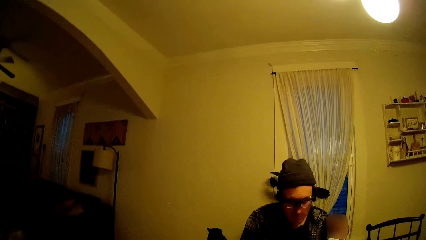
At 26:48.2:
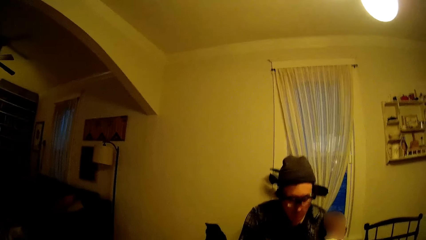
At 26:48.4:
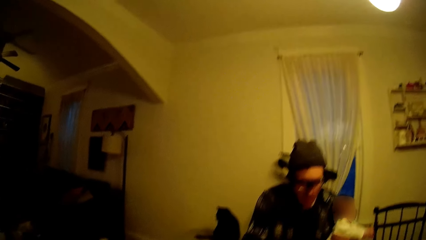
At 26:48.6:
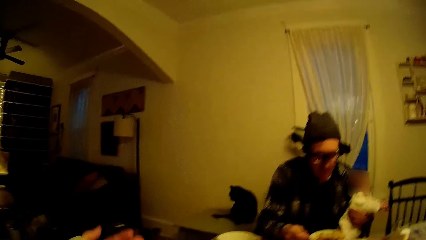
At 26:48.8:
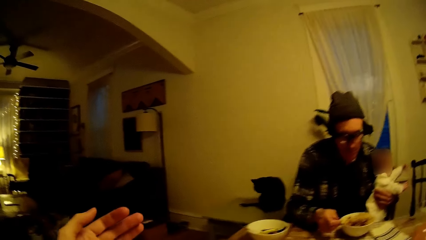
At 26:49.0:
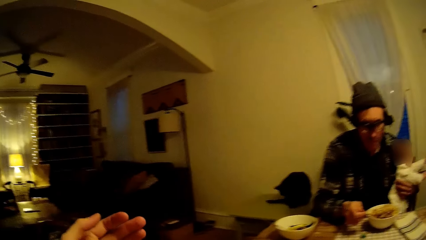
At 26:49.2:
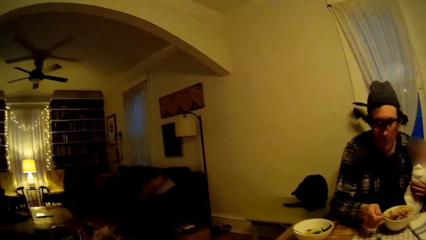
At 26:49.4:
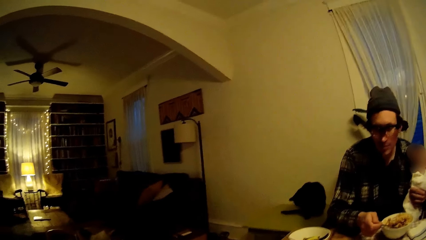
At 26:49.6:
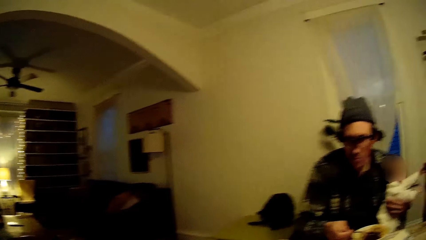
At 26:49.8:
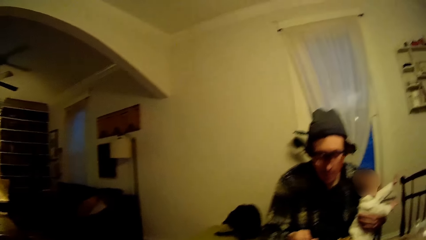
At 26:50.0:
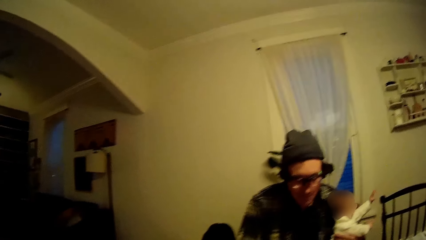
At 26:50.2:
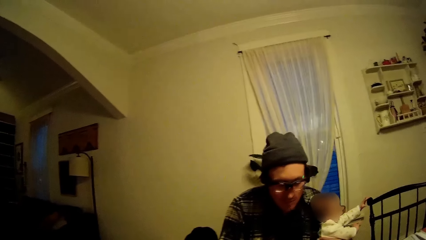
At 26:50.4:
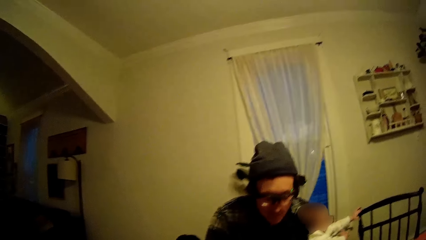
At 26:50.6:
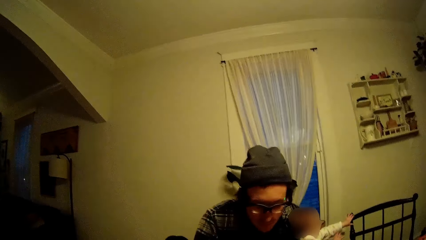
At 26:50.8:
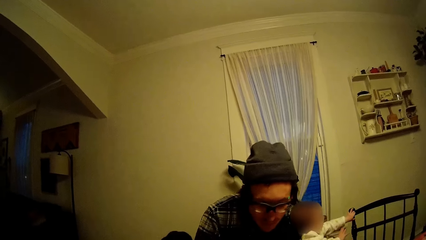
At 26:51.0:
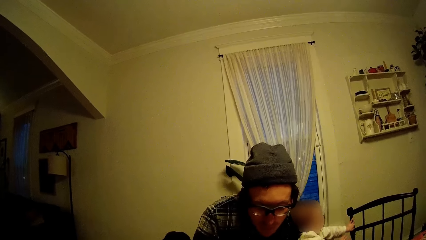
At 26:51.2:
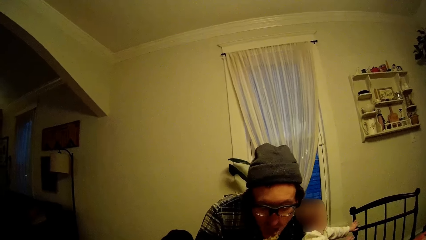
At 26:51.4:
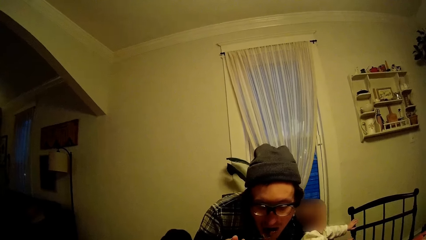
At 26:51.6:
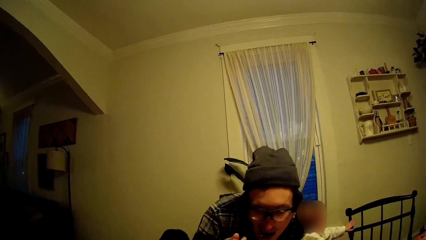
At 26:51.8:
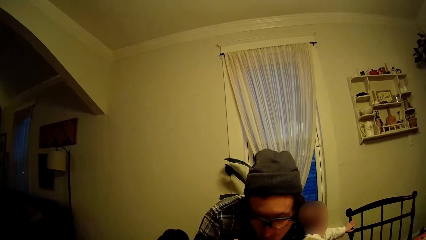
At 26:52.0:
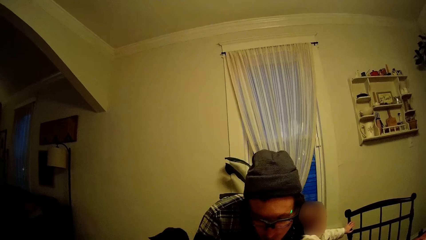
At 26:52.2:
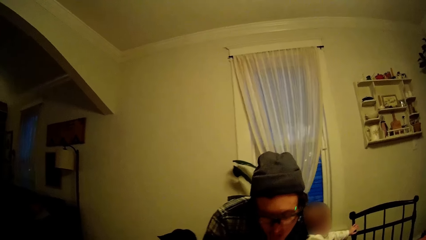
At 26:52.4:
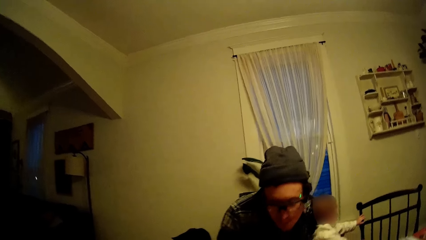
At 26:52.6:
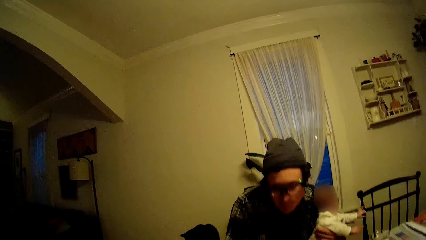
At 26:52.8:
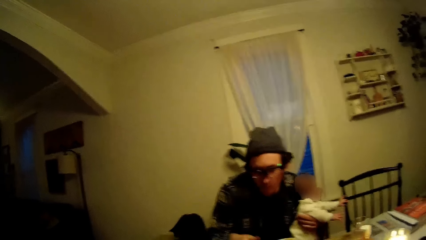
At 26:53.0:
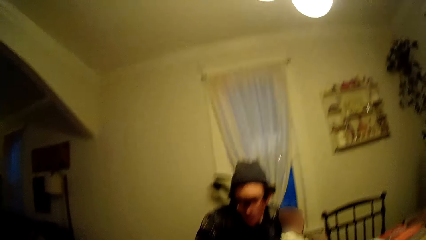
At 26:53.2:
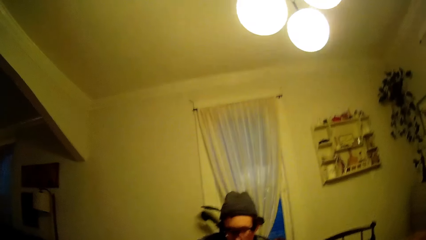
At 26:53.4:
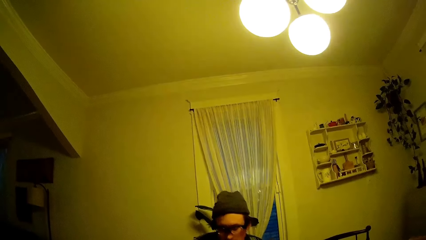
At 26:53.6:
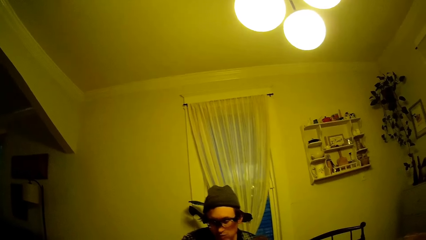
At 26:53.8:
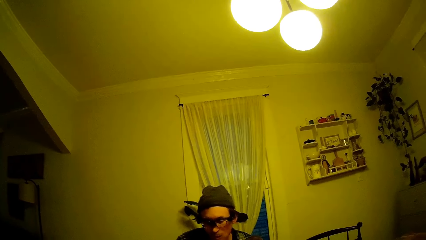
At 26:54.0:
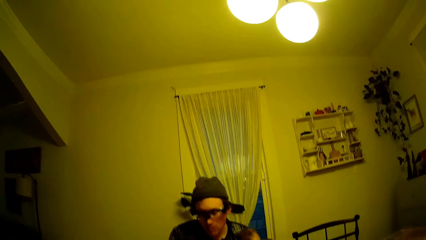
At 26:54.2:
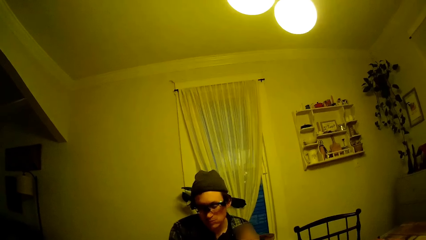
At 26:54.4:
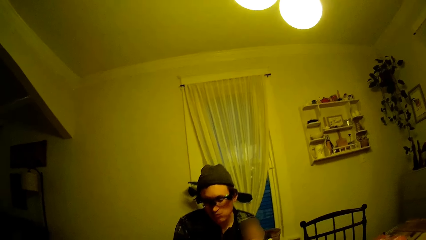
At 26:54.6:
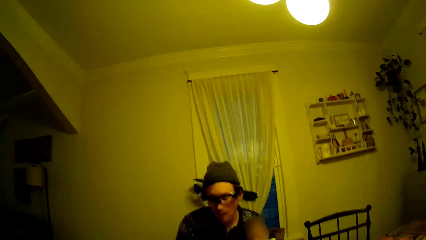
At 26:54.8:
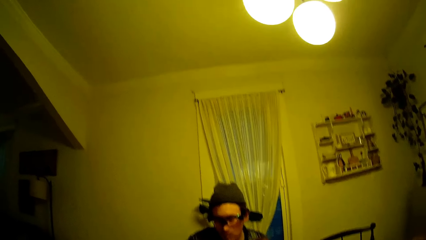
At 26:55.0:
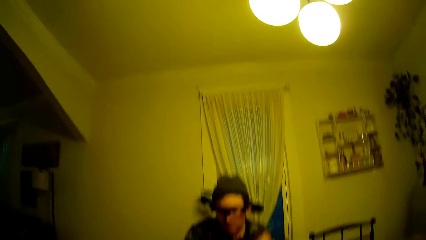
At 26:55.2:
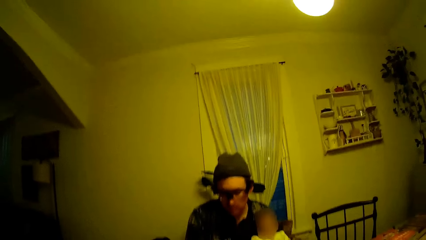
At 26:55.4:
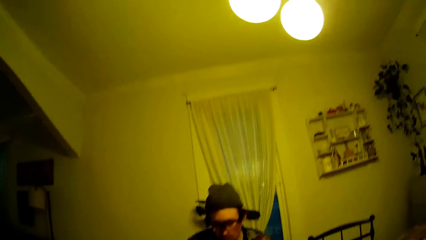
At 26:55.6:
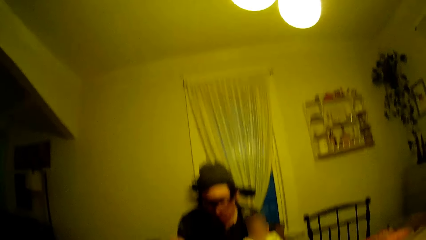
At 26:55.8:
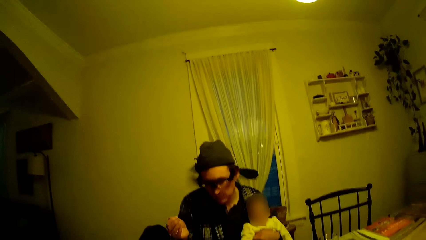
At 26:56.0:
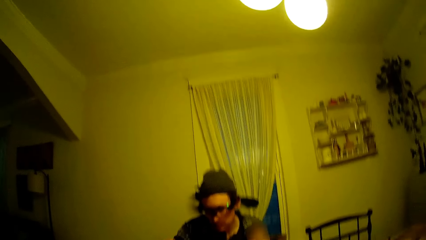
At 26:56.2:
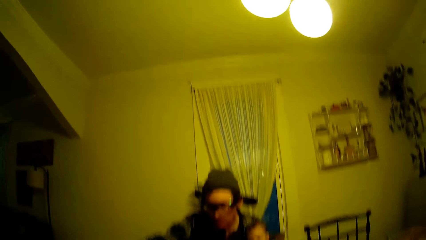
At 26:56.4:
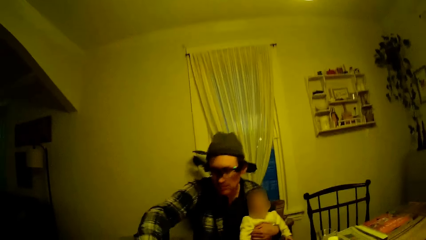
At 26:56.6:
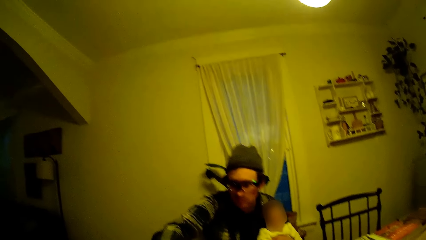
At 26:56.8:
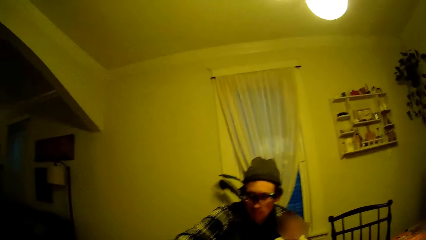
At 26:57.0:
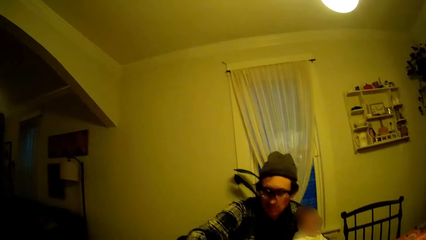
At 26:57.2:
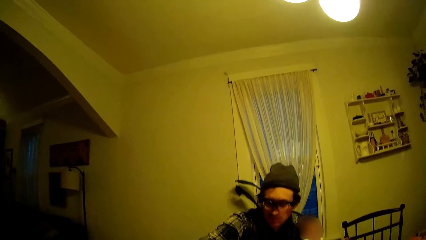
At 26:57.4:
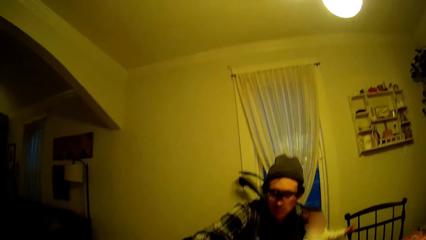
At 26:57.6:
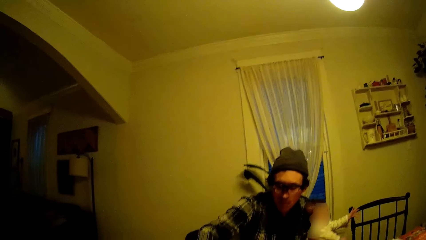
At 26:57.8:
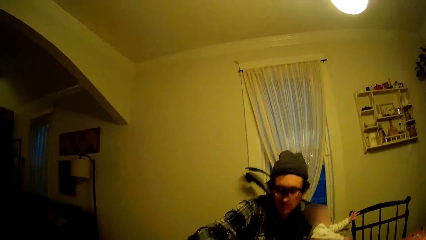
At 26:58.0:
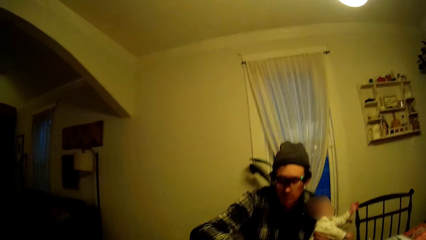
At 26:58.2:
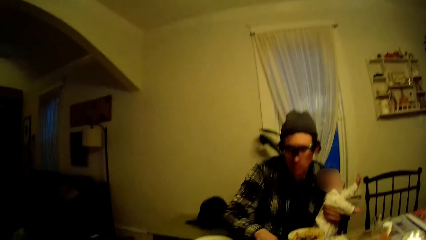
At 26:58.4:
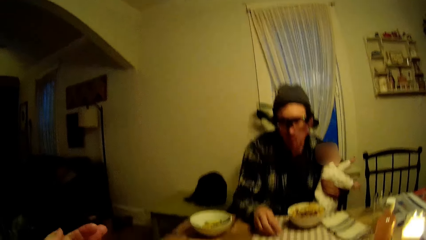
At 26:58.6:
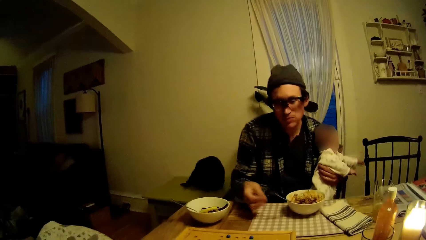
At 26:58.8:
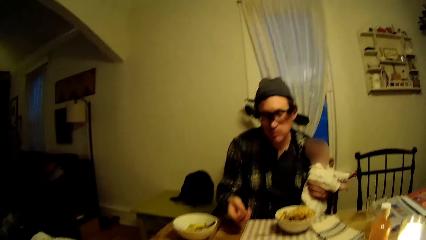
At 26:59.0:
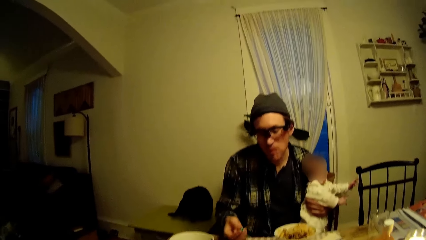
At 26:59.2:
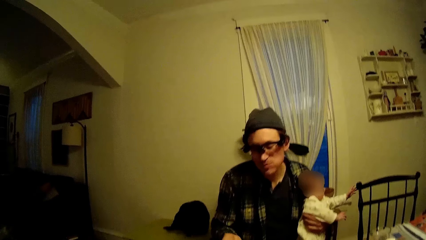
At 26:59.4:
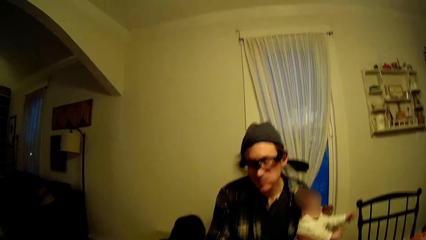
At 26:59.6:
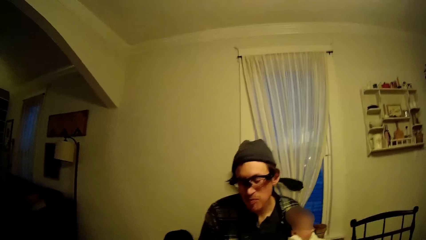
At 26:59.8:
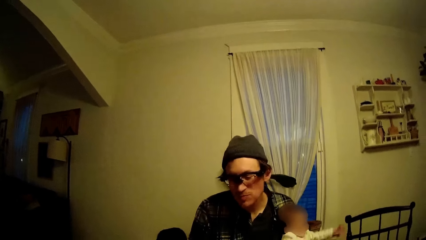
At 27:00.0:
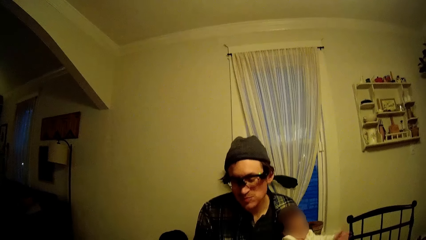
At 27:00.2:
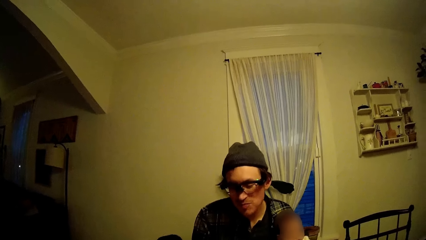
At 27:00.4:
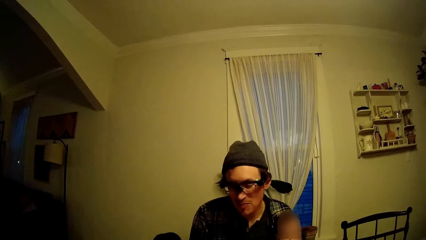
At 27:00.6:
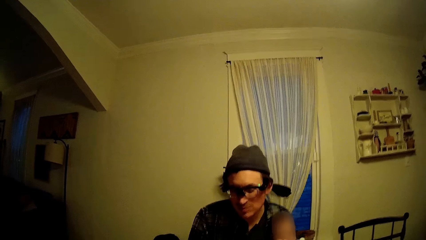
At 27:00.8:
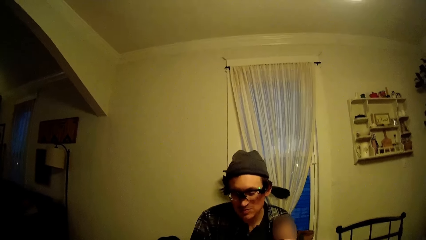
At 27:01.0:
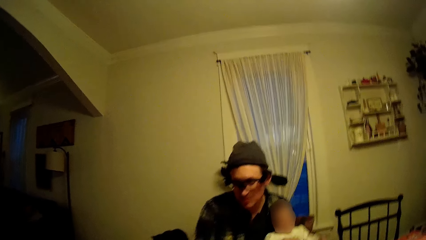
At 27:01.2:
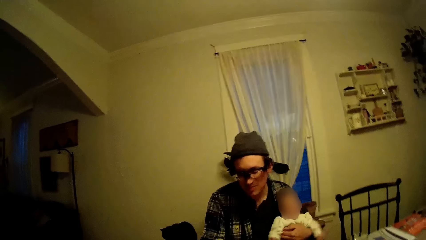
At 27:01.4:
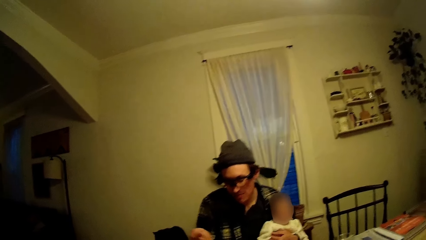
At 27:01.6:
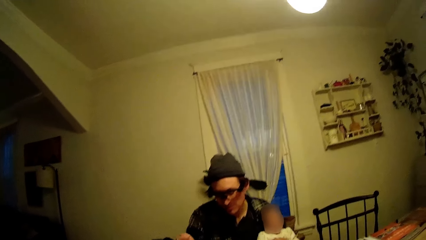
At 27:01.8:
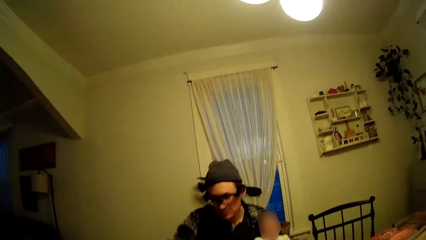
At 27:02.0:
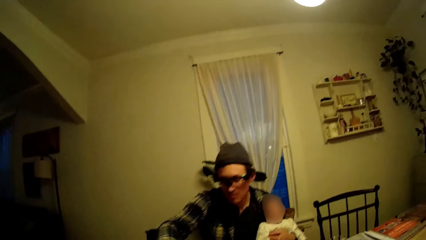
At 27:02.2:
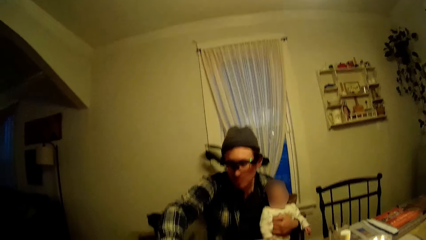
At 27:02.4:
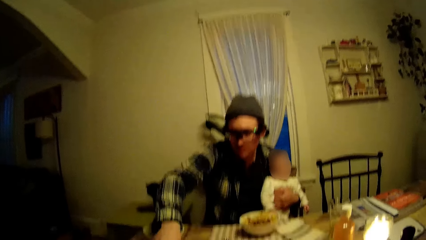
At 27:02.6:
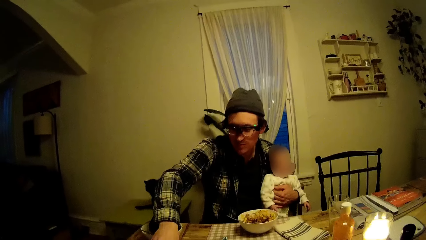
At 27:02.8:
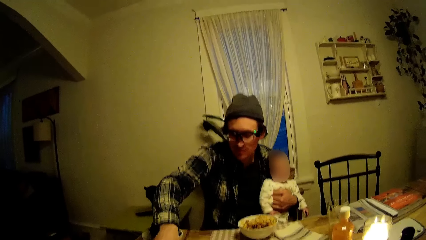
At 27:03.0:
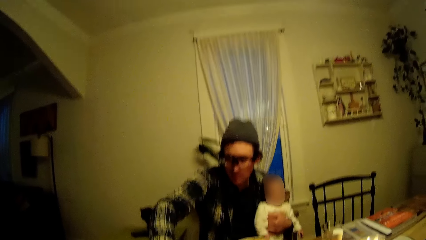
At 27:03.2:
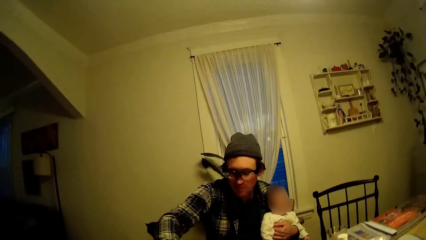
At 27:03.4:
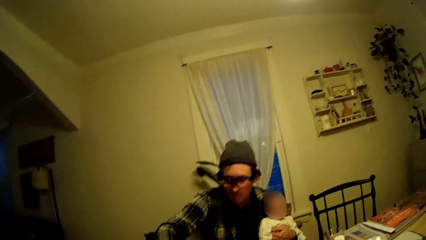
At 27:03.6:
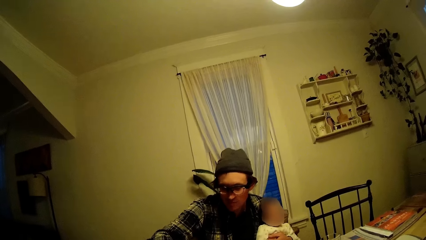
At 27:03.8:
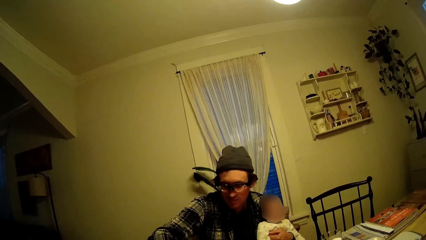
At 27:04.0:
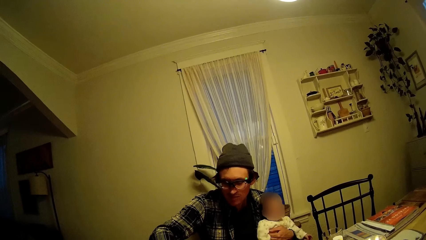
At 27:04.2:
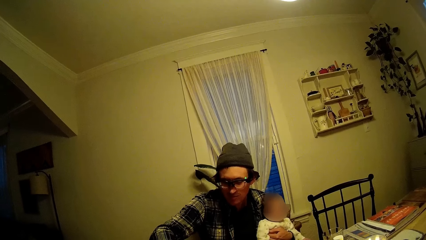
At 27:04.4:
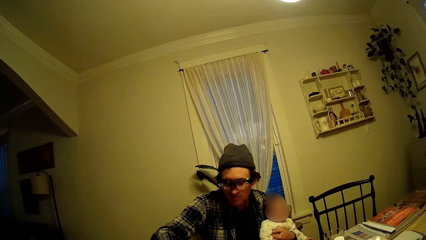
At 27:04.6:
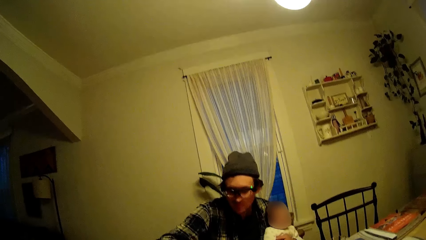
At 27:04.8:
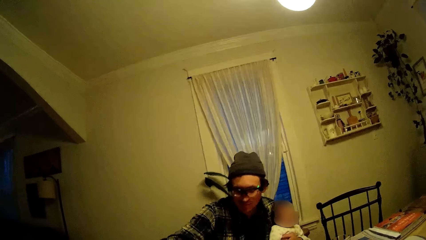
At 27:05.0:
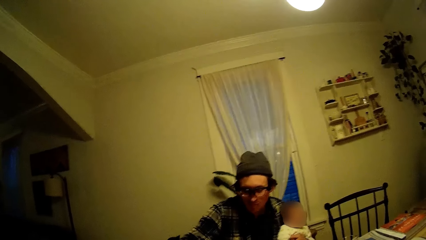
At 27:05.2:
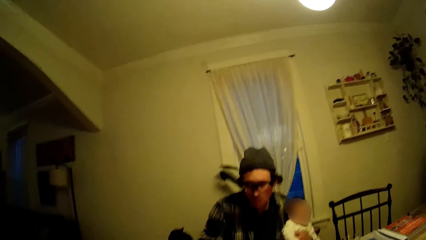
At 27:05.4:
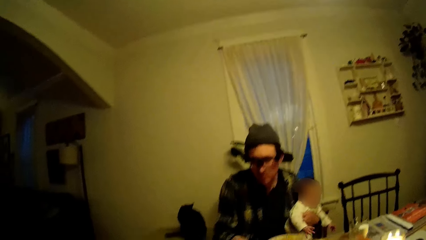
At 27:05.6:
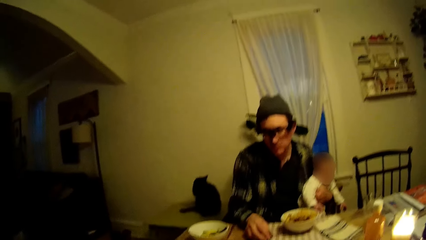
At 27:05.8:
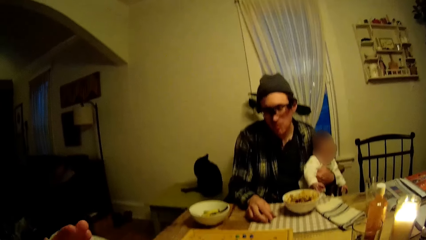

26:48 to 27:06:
The camera wearer raises a hand. They talk. They talk again.
